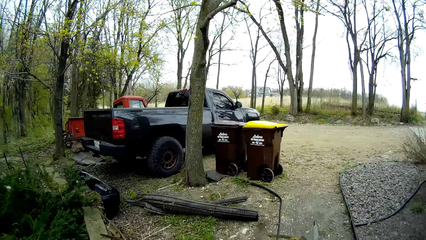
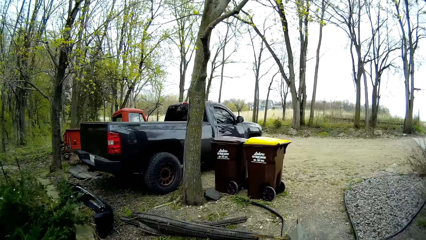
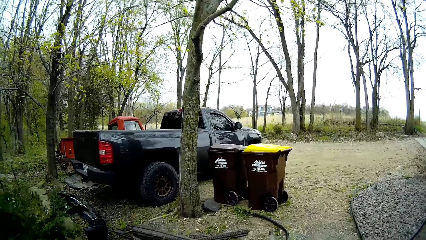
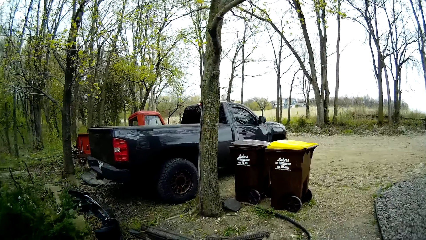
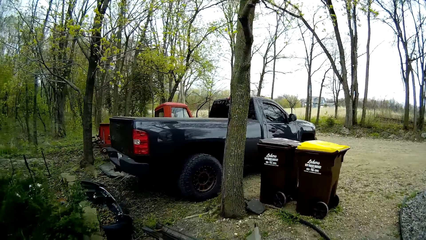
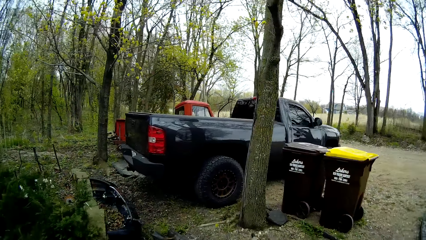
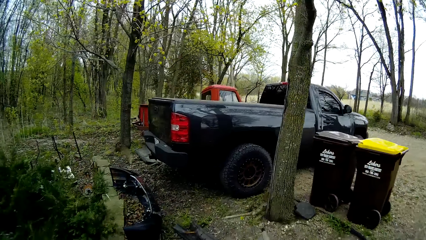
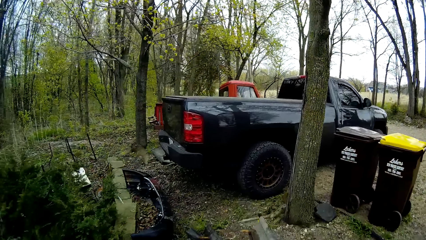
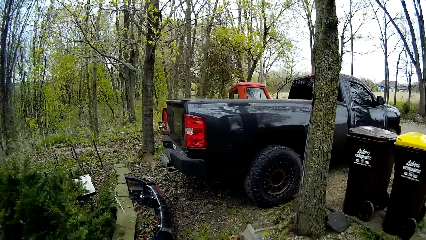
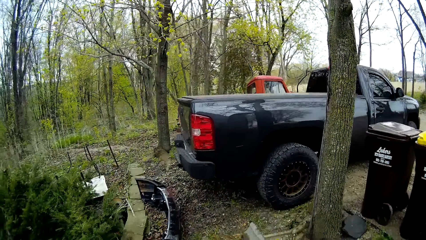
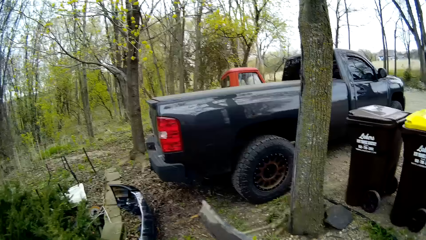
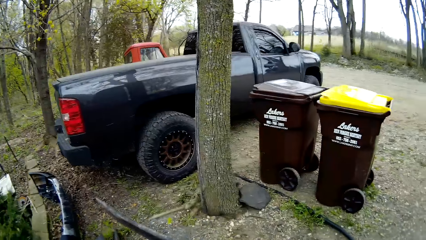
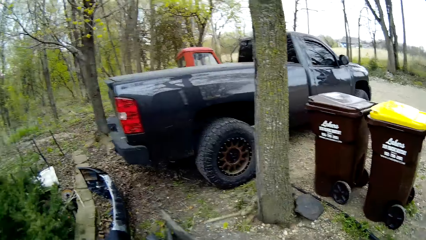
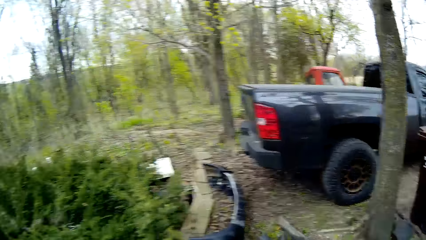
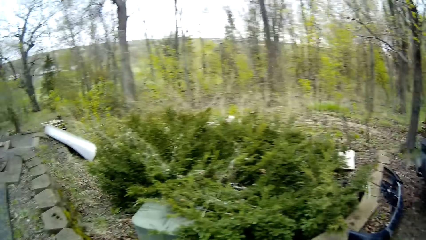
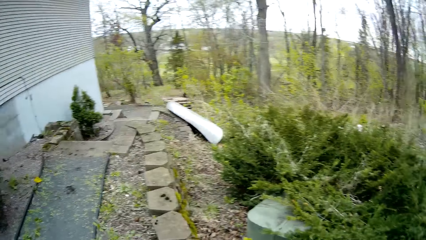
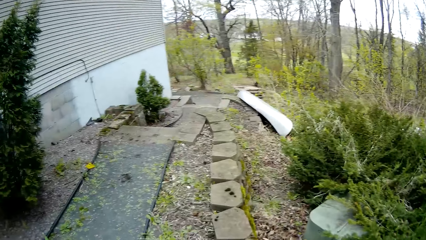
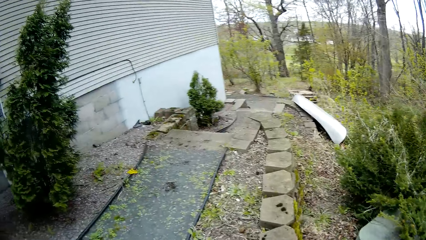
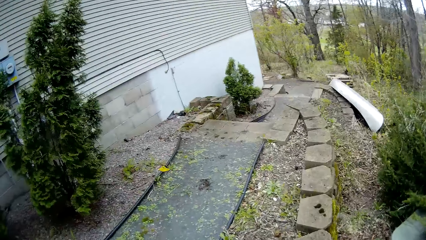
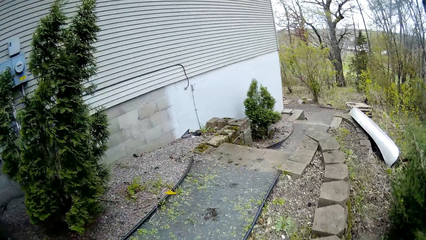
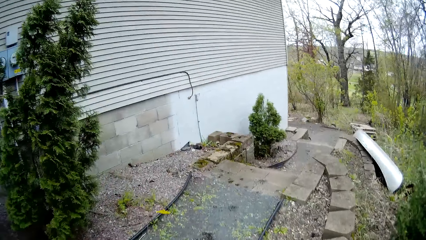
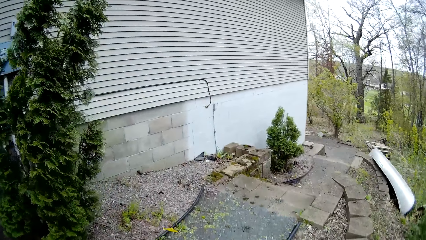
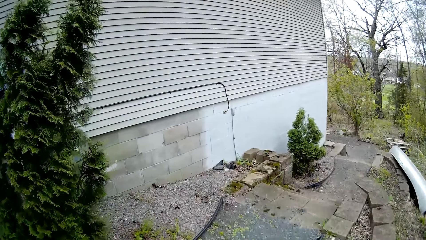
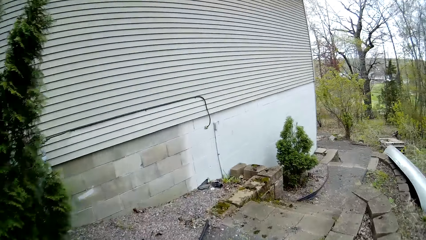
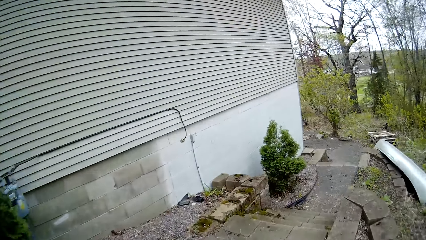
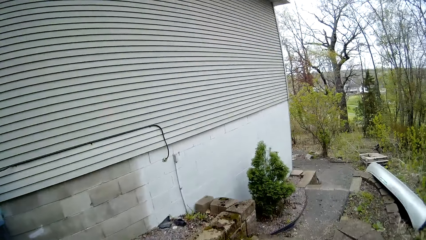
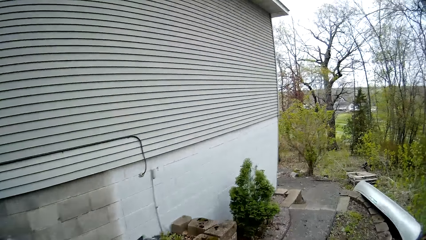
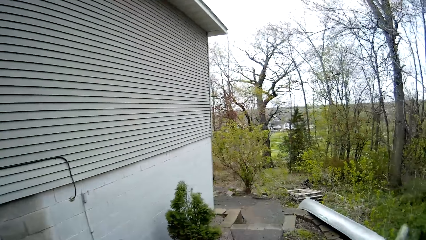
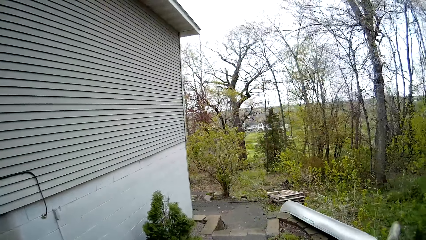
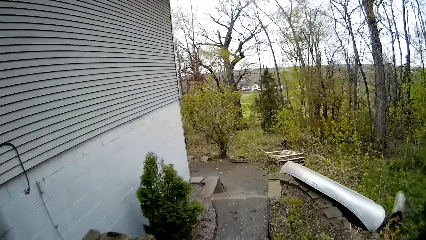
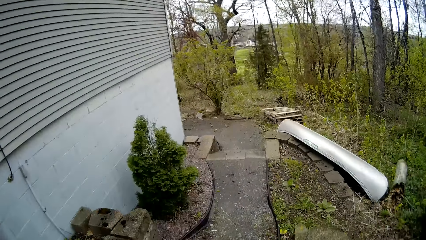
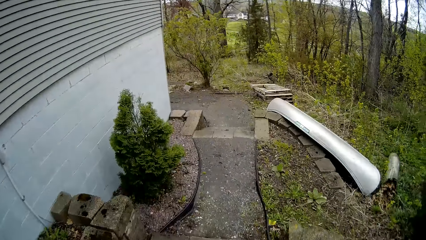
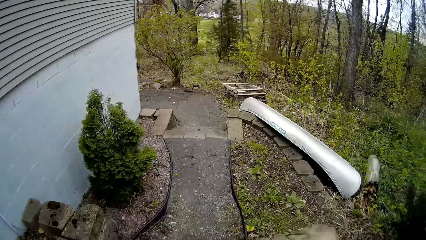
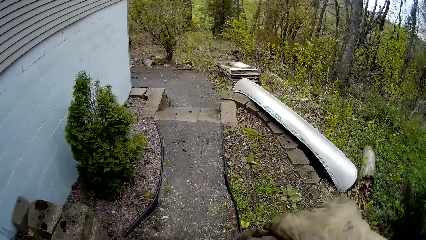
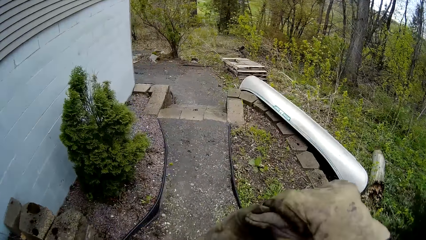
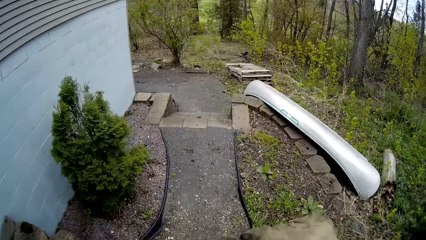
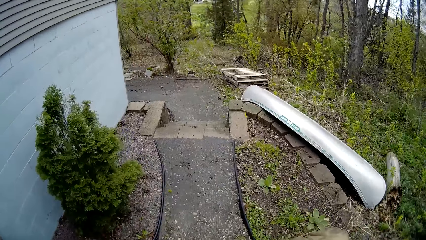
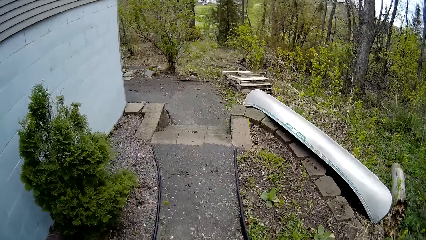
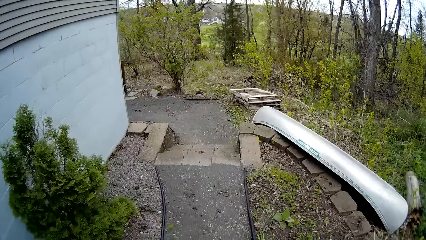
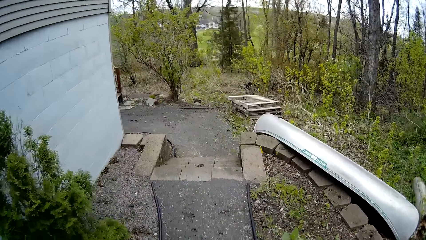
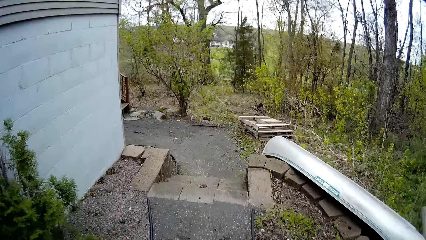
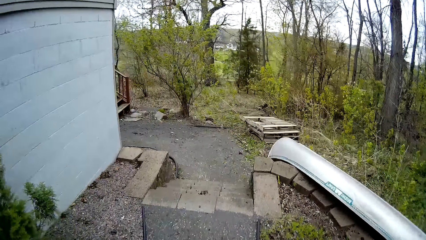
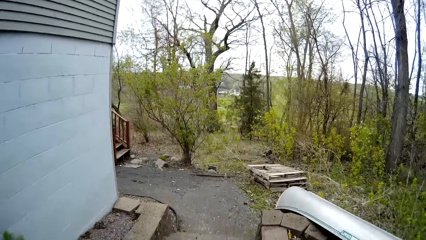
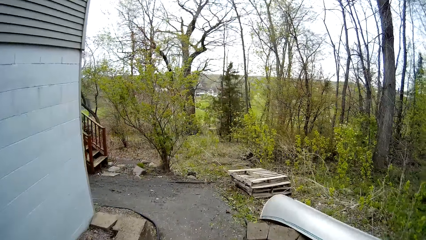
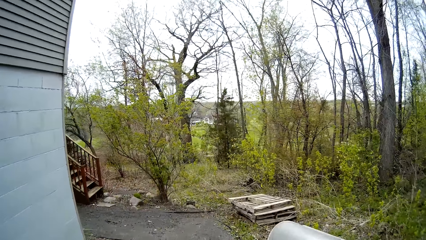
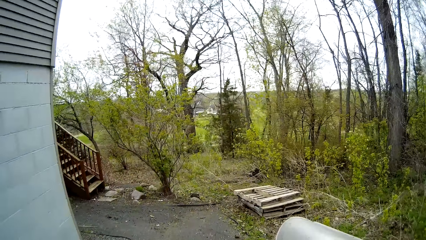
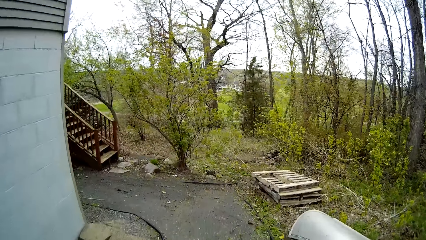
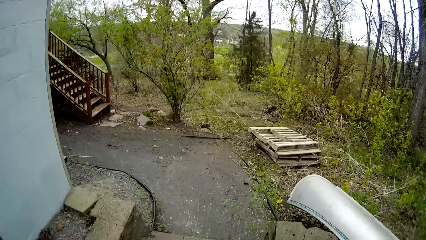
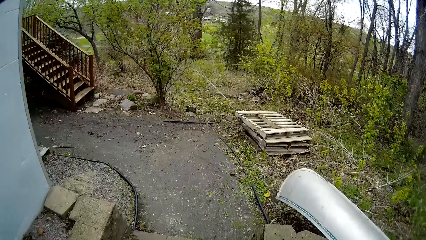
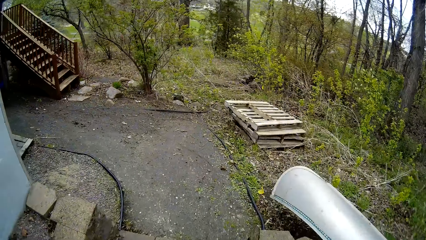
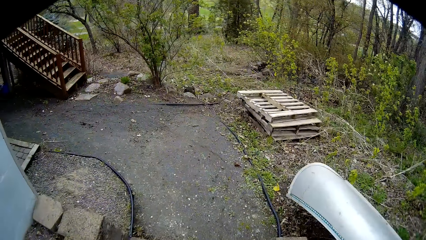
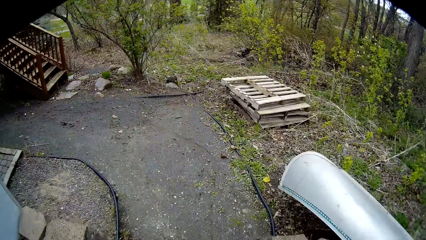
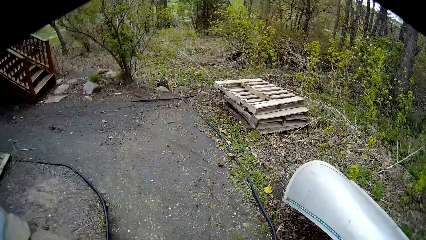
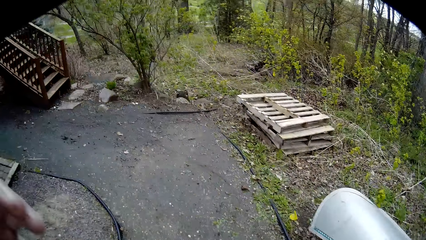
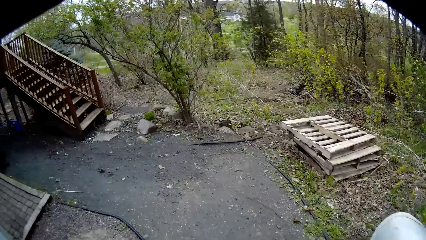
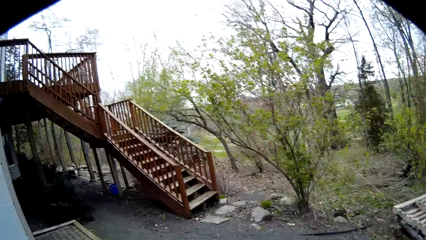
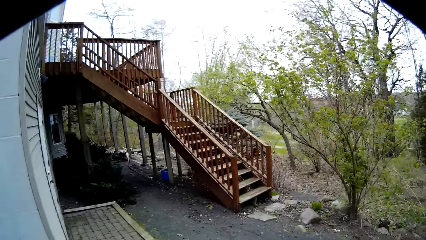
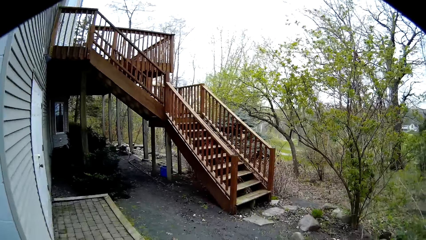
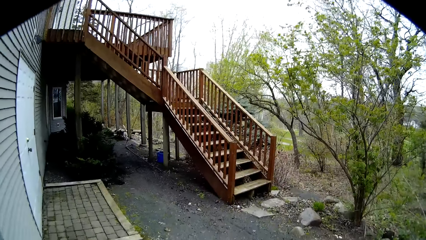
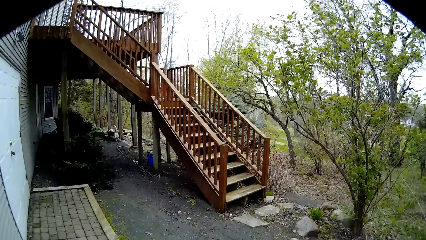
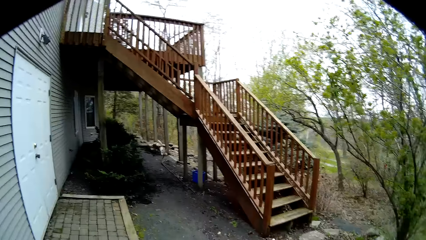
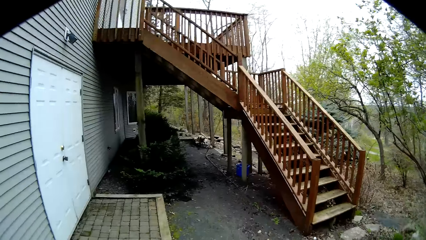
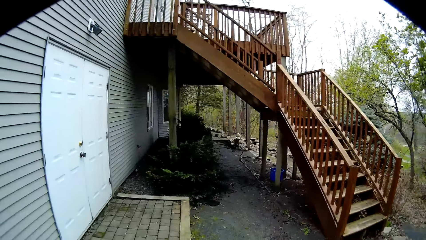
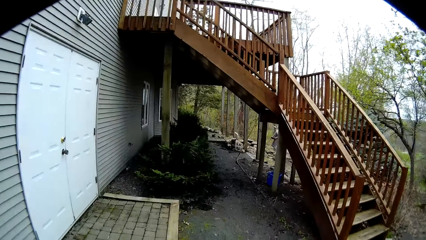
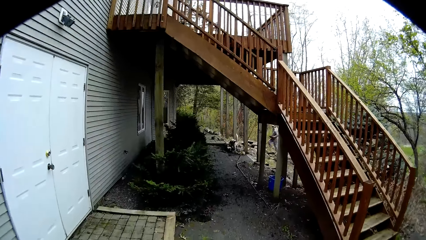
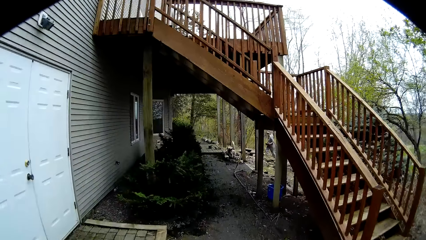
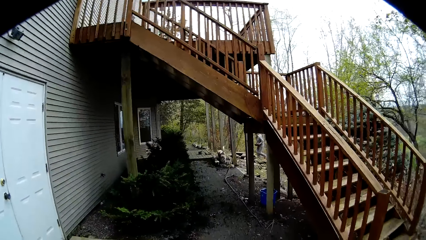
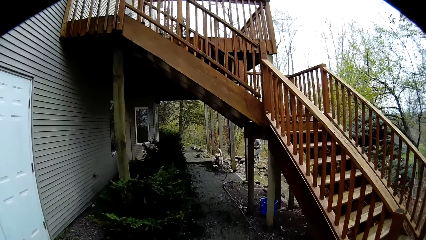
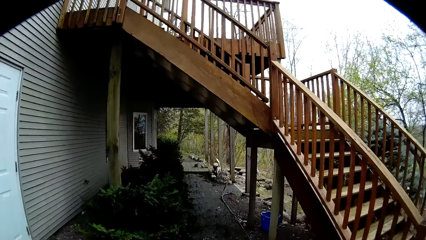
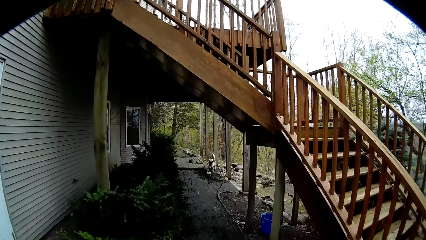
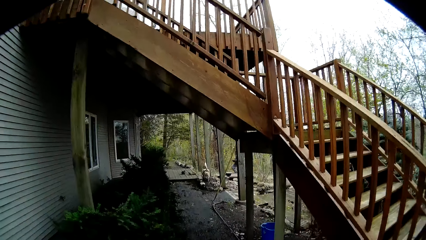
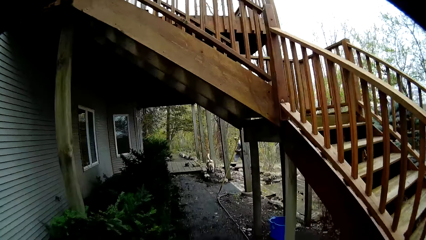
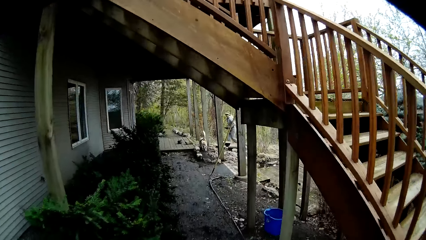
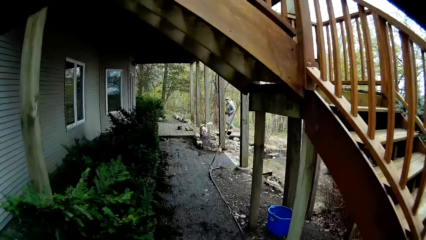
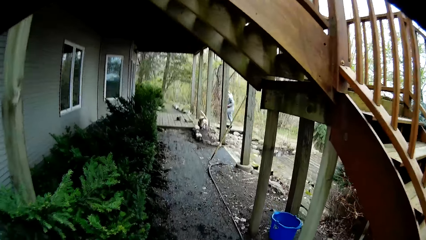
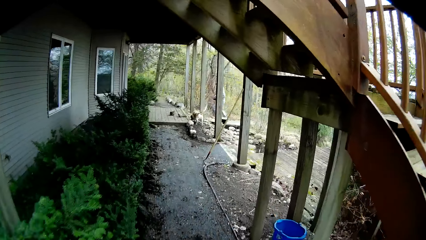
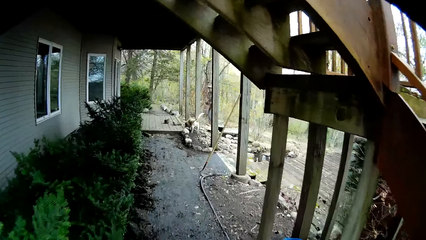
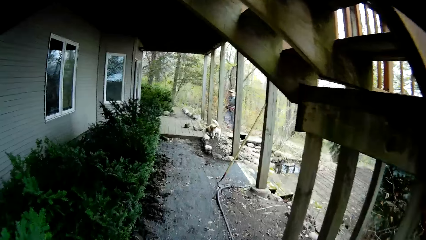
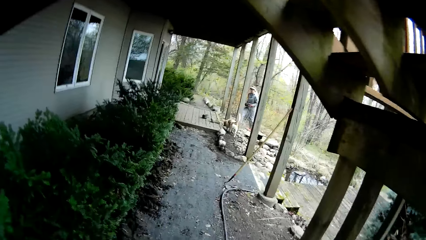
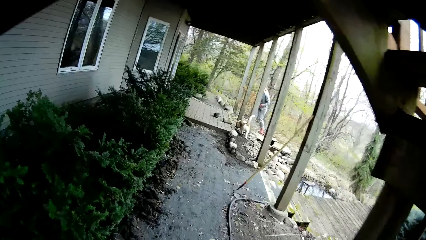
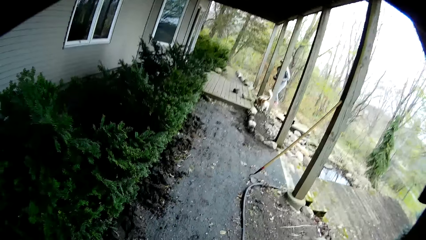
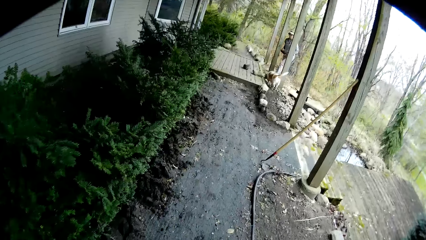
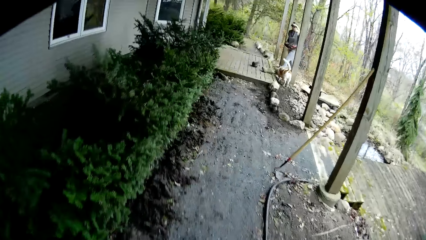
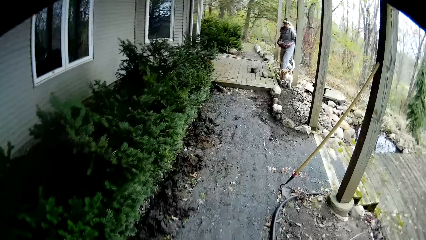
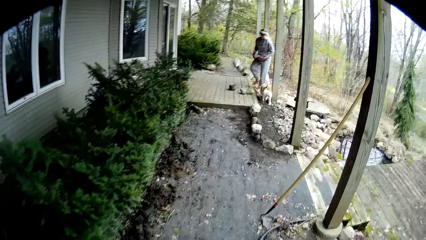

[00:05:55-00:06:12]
The camera wearer throws the plastic lawn to the ground with both hands. He walks down the higher staircase. He pulls out the glove in his left hand with his right hand. He walks down the lower staircase.
